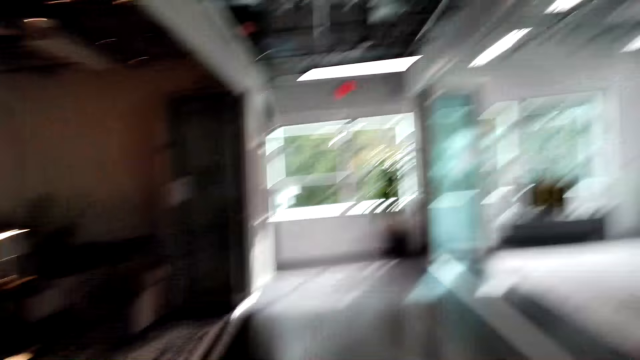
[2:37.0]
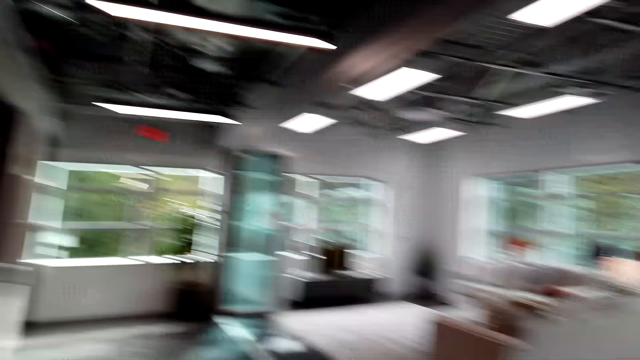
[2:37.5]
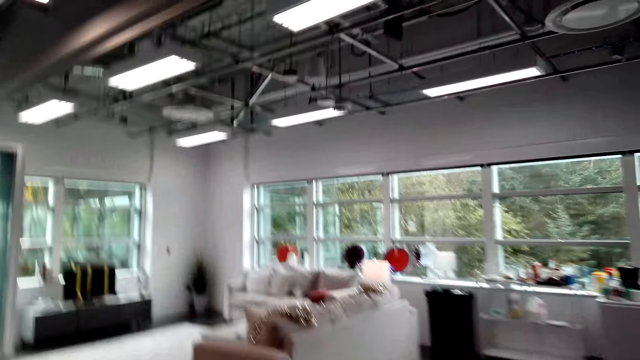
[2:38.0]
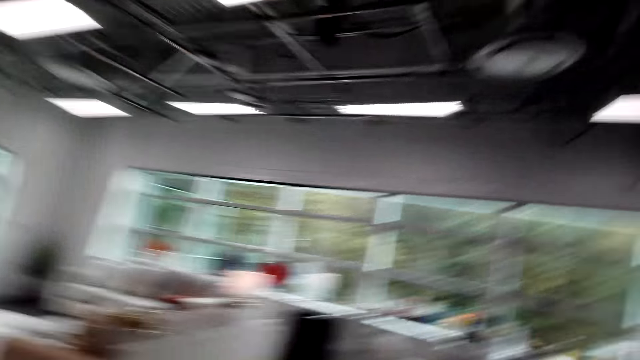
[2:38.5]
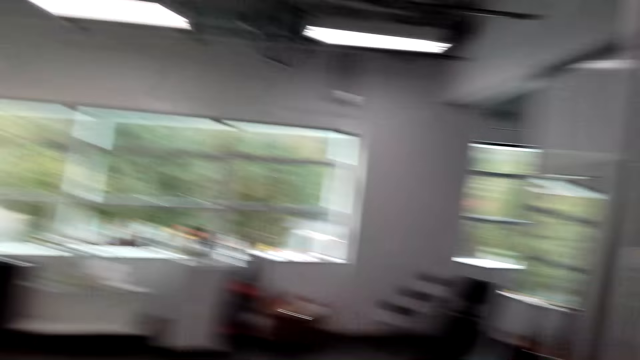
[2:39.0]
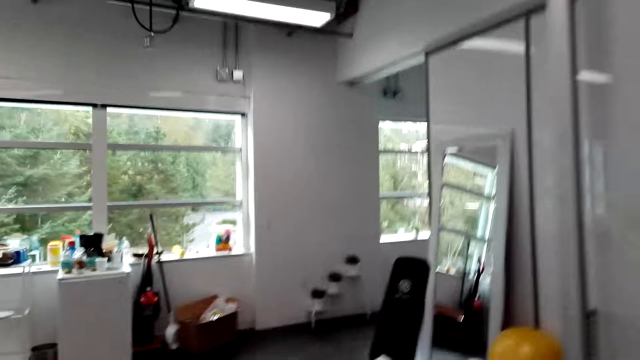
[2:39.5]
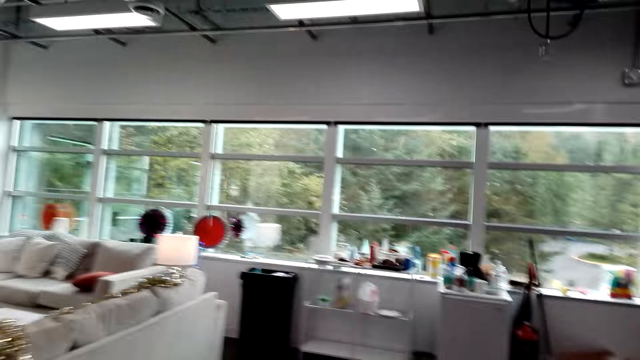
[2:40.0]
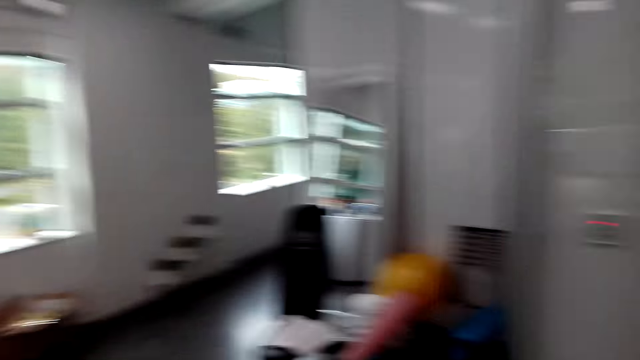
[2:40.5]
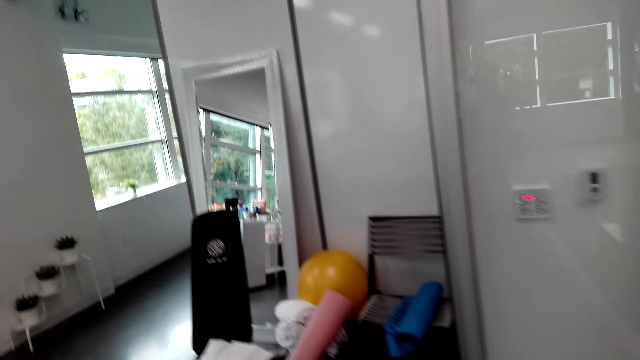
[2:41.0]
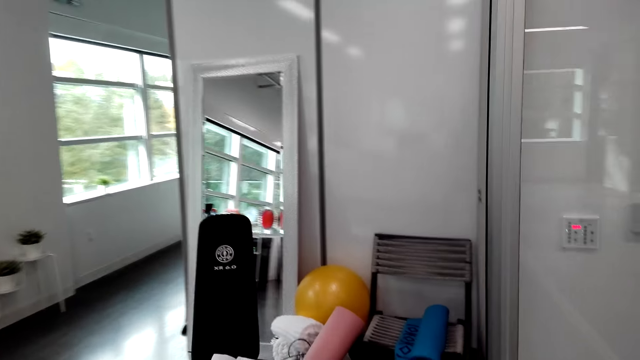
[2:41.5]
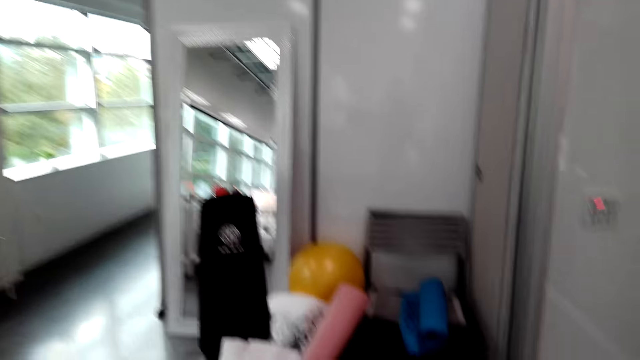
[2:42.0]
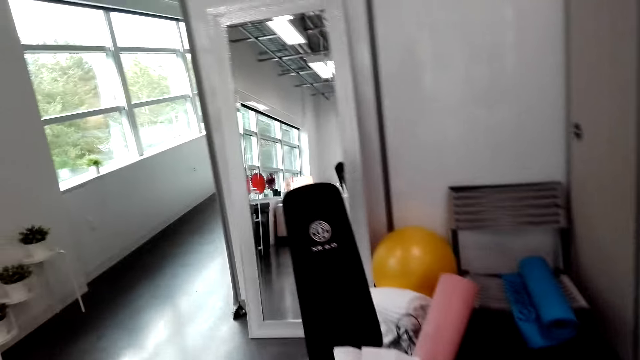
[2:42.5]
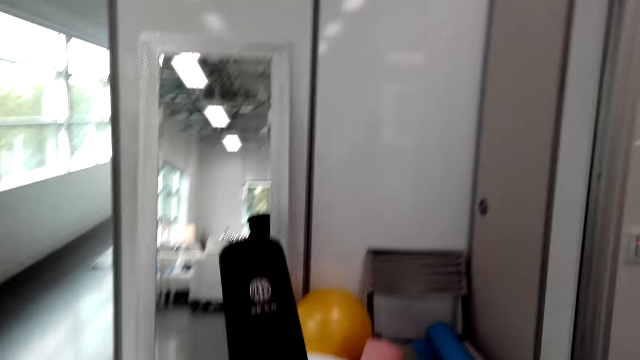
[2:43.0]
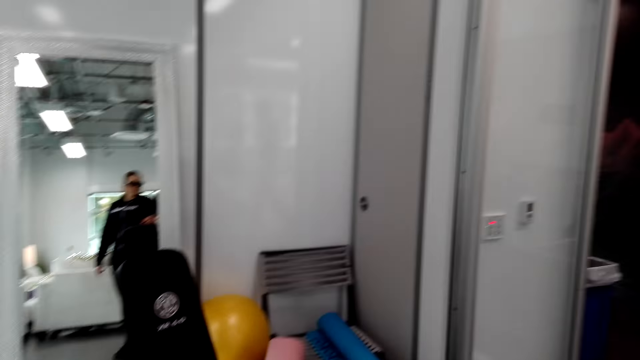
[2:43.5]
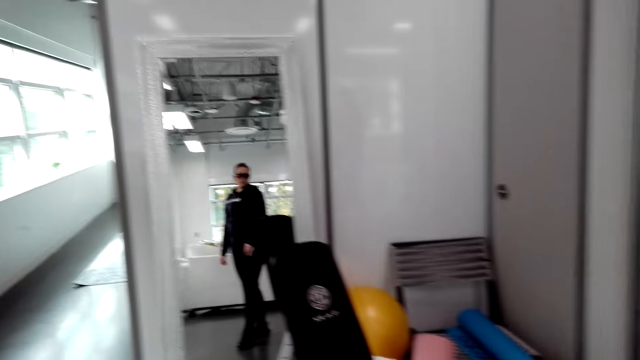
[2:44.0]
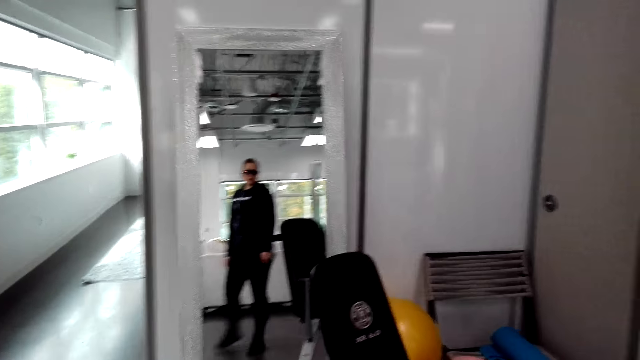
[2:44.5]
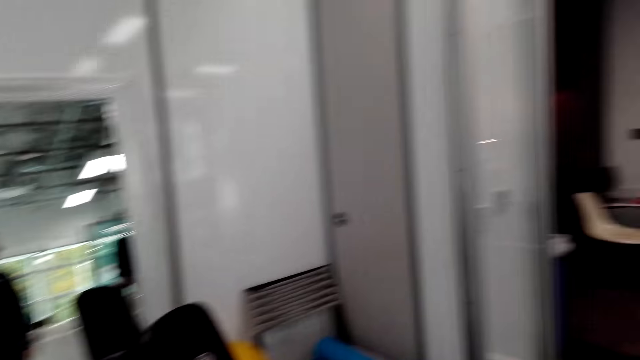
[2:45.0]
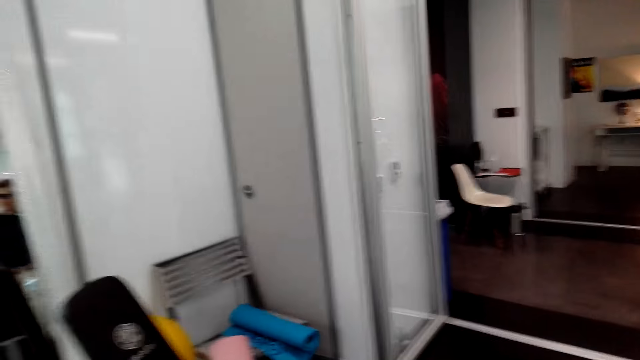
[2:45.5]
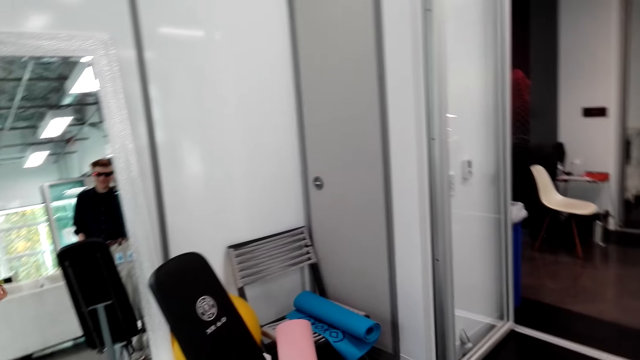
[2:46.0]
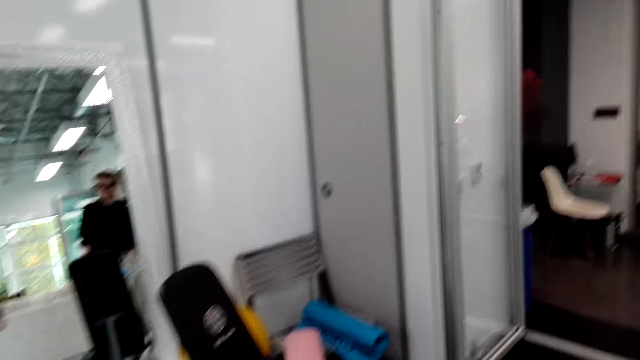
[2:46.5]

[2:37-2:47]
The camera wearer looks around. They talk to a person. They walk around. A woman walks around.

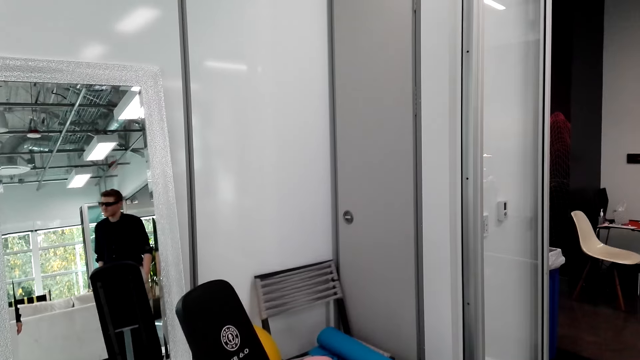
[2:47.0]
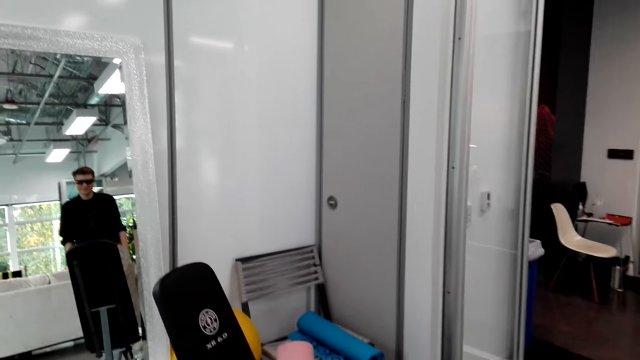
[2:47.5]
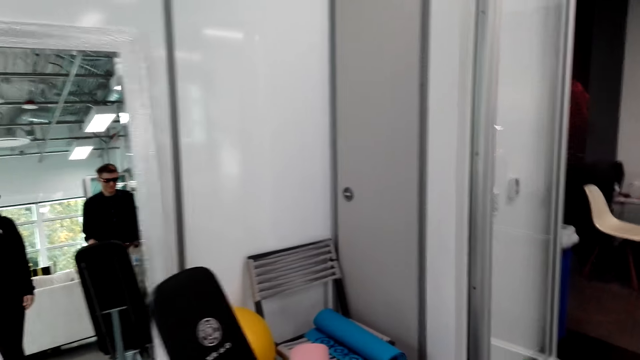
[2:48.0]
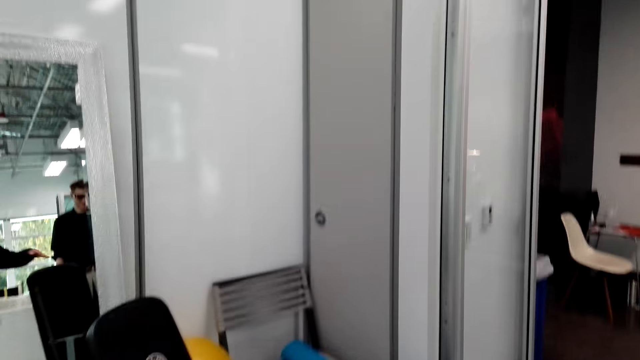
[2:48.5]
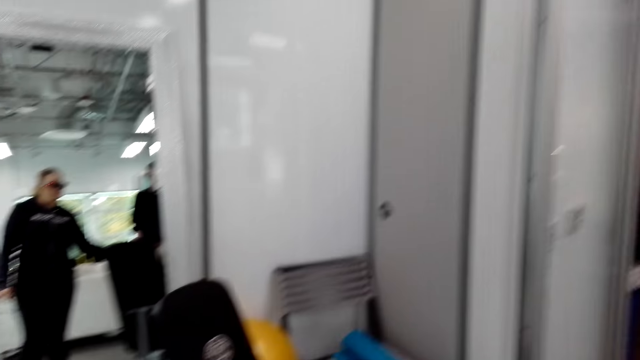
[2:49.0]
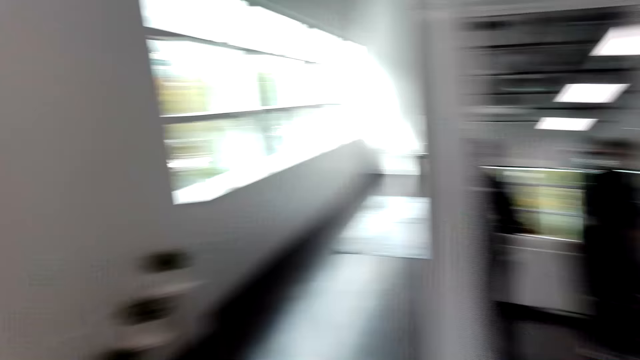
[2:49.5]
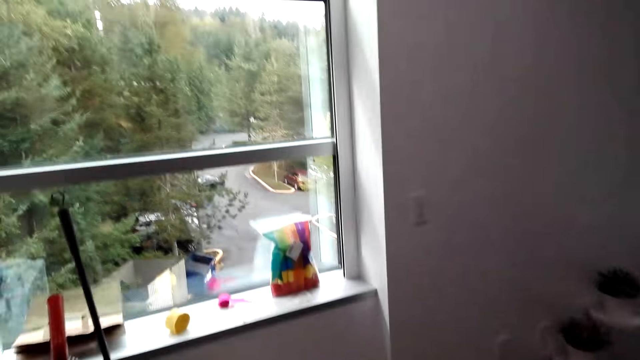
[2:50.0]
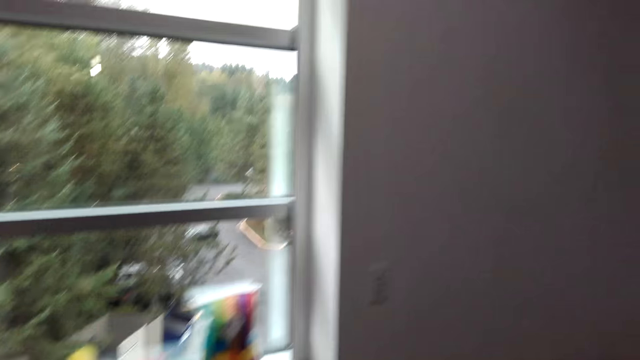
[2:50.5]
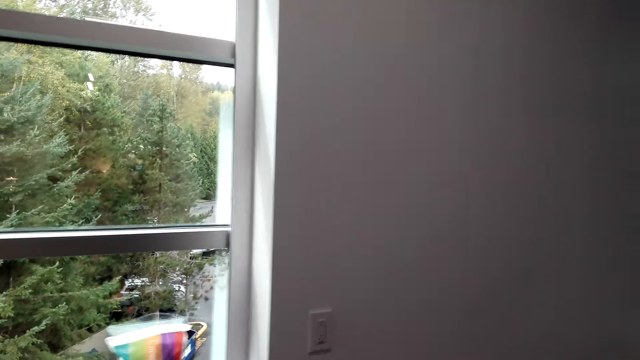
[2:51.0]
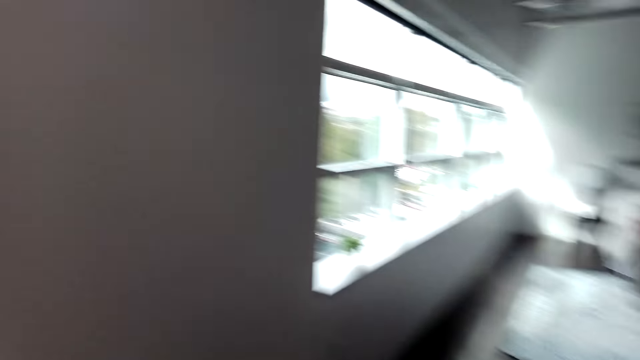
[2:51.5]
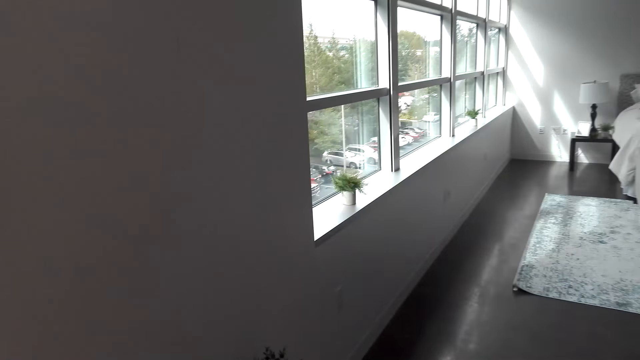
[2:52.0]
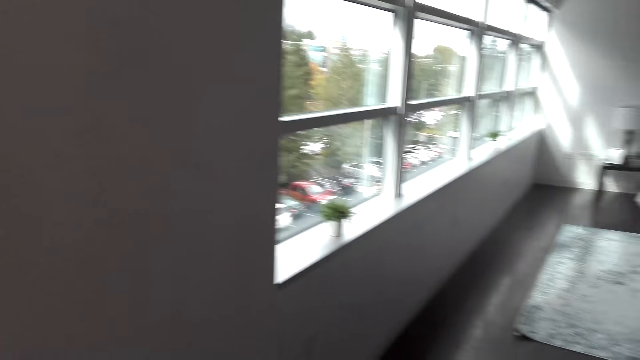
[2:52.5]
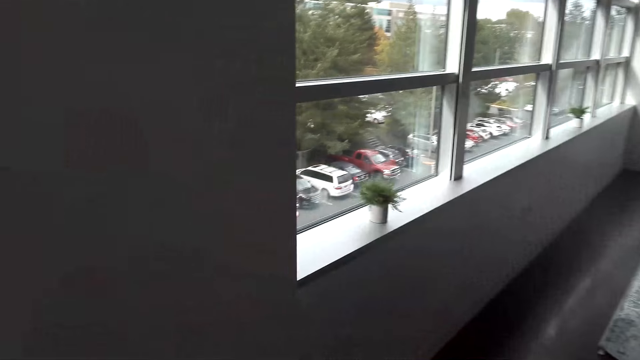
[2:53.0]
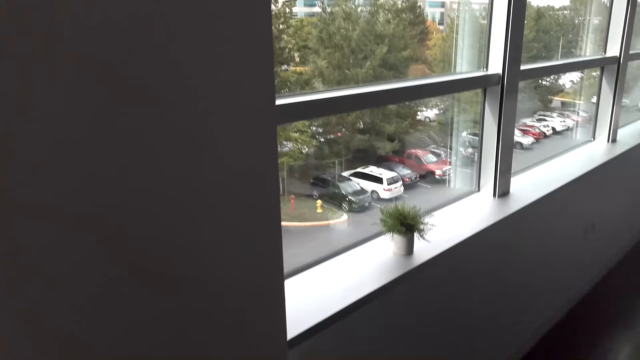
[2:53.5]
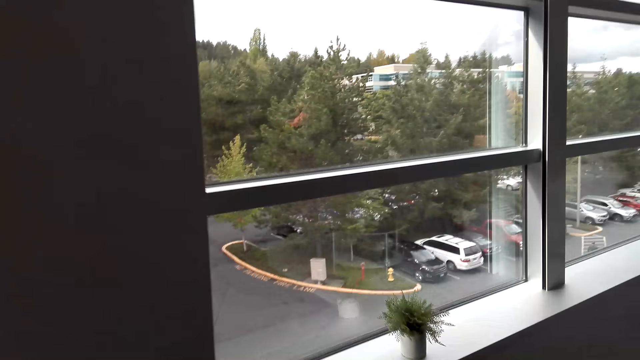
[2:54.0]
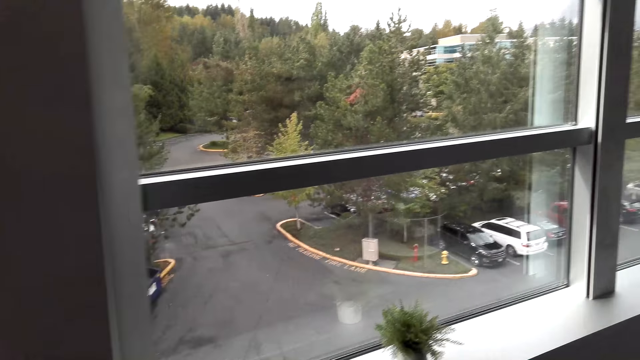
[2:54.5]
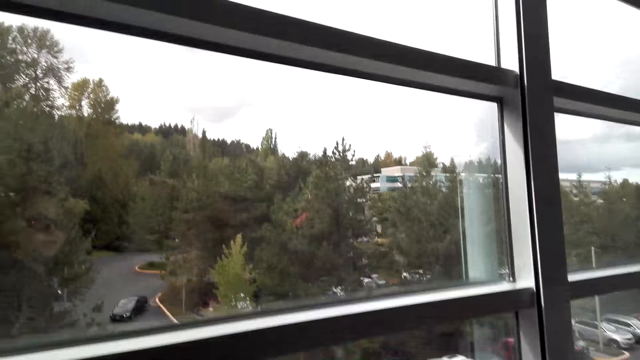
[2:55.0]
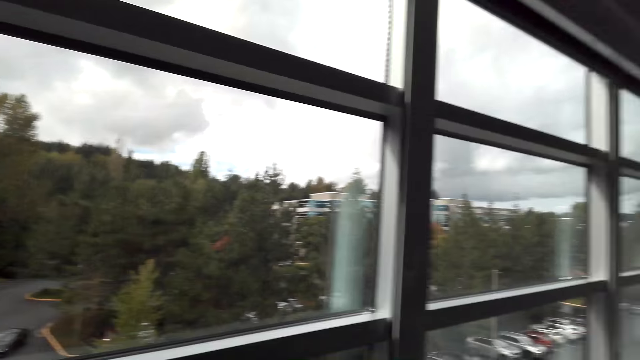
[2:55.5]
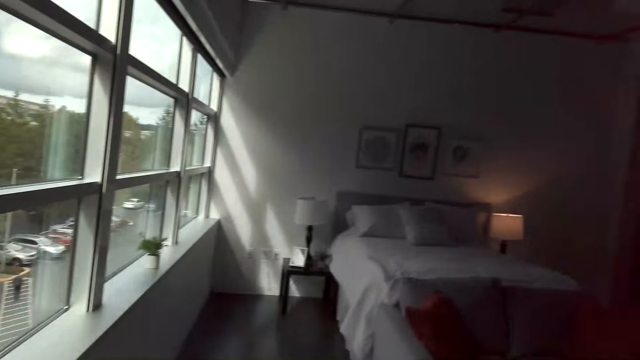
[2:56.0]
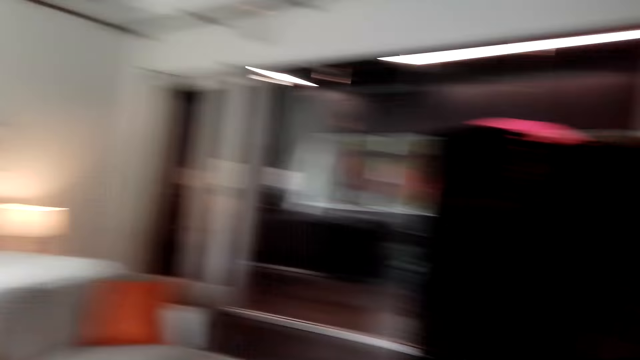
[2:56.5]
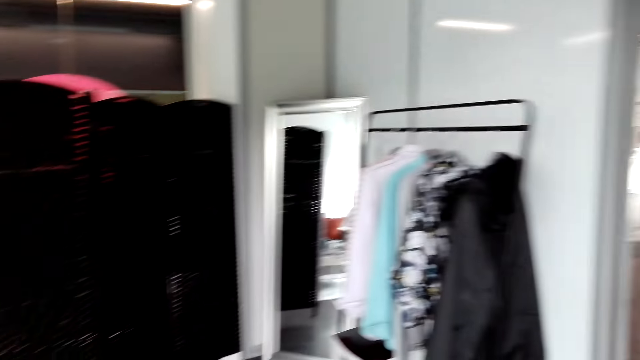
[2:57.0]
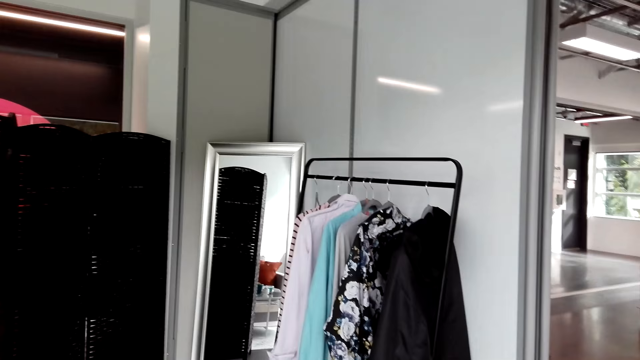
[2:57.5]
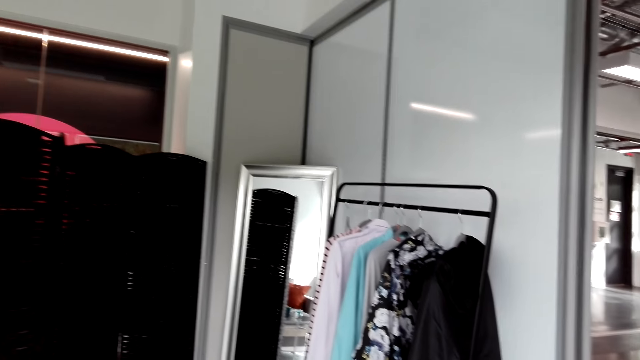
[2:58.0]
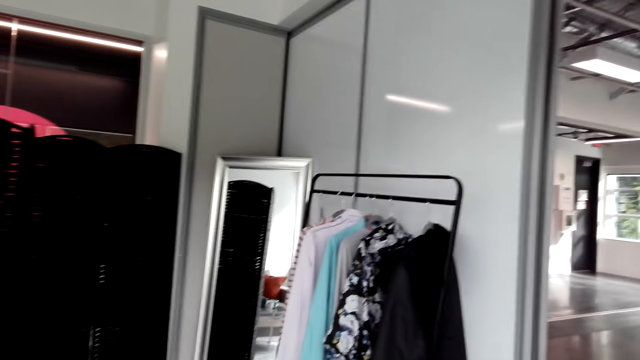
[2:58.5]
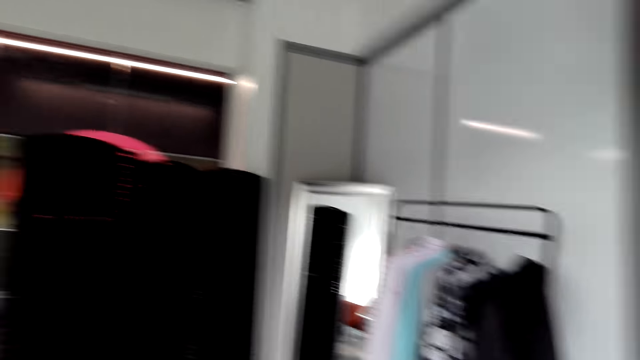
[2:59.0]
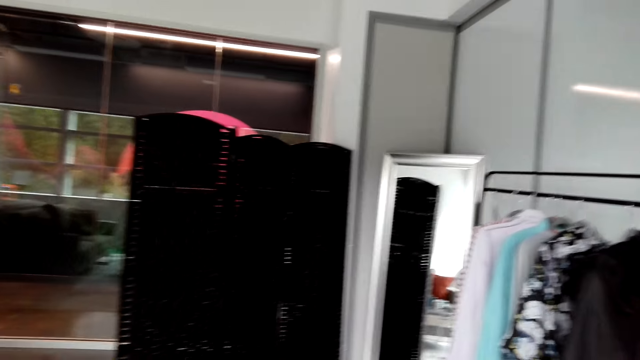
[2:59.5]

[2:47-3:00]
A man walks around. A woman moves the hands. The camera wearer looks around. They walk around.
